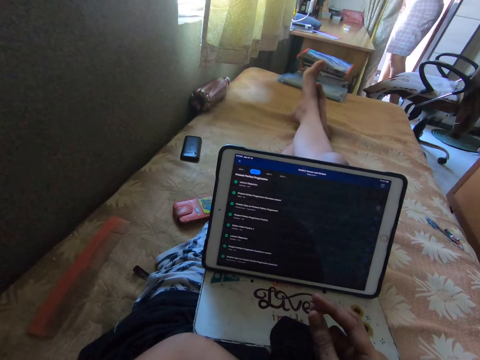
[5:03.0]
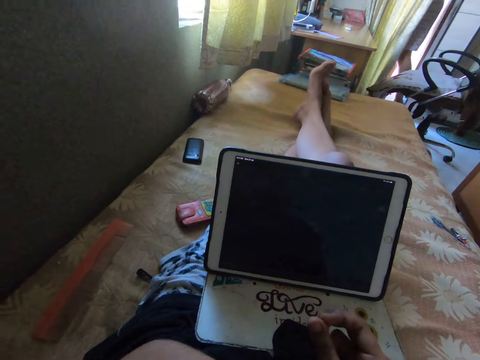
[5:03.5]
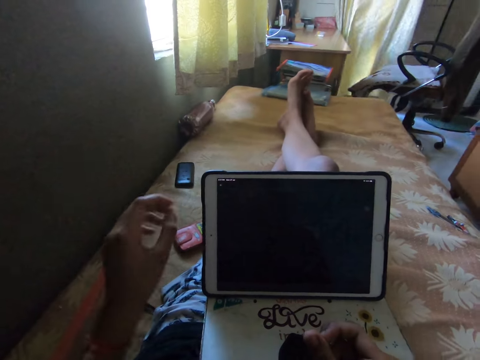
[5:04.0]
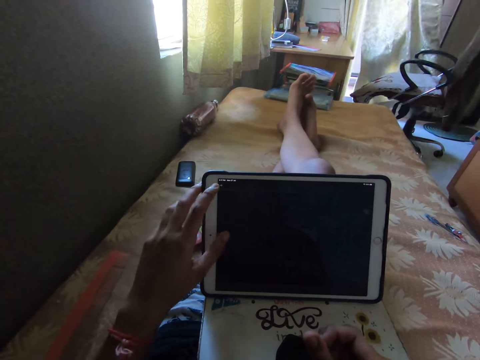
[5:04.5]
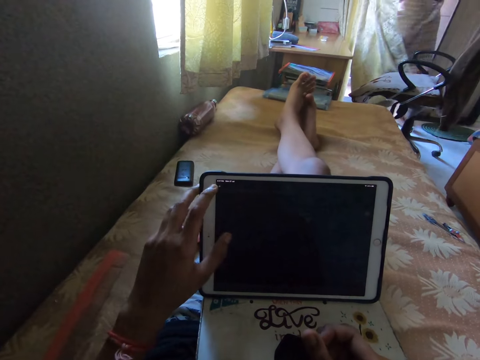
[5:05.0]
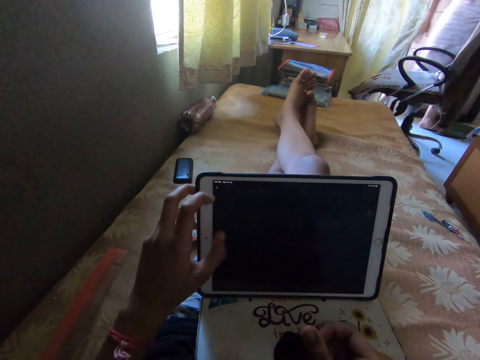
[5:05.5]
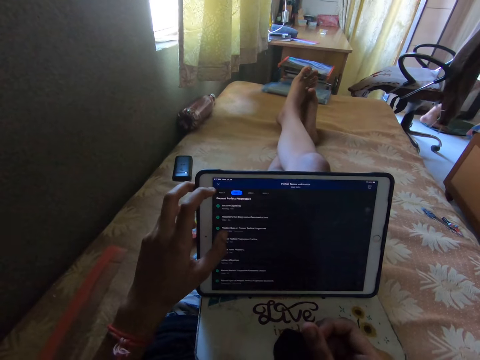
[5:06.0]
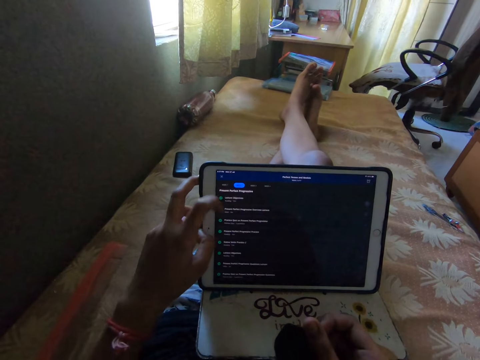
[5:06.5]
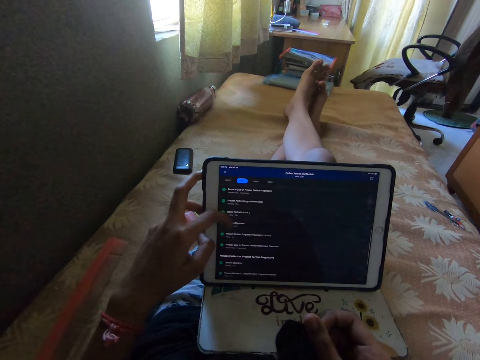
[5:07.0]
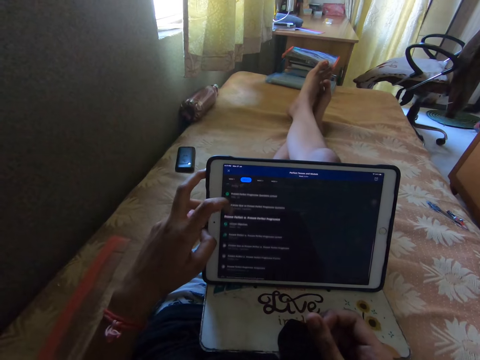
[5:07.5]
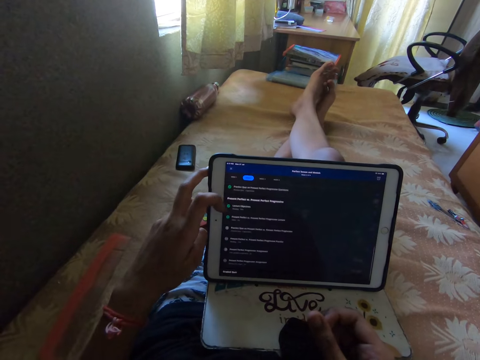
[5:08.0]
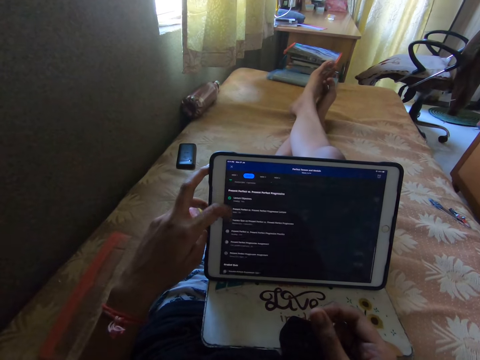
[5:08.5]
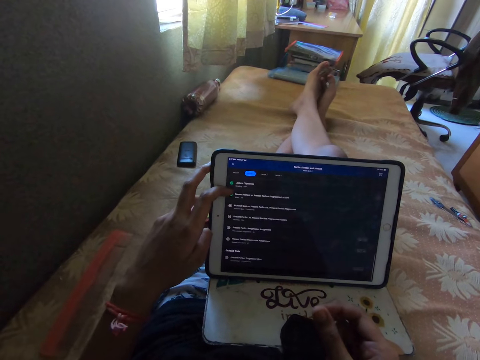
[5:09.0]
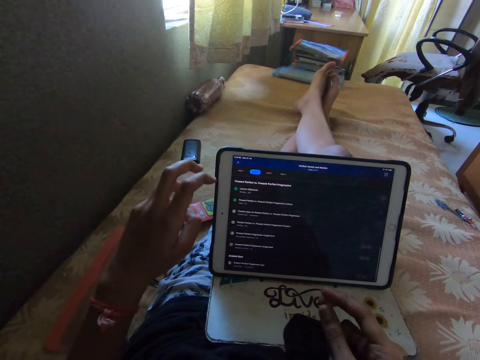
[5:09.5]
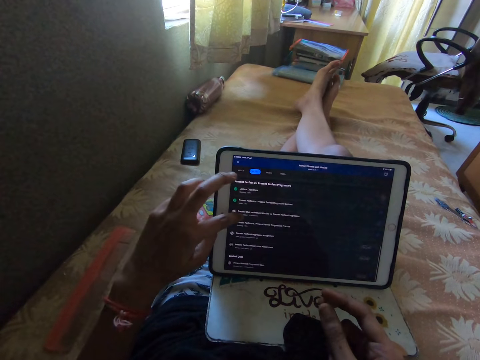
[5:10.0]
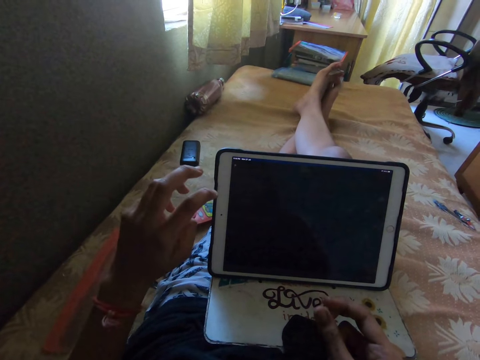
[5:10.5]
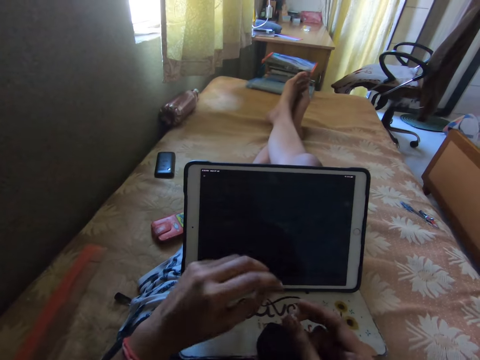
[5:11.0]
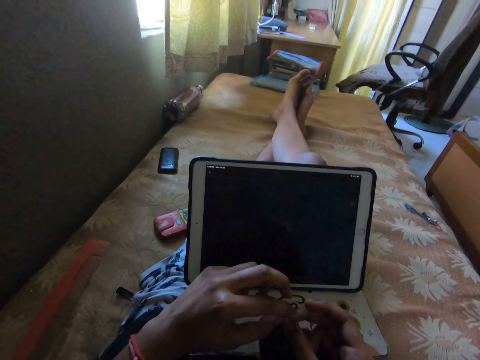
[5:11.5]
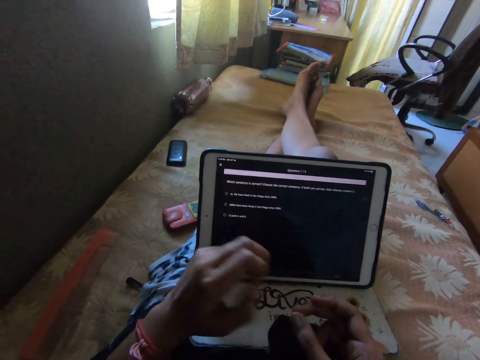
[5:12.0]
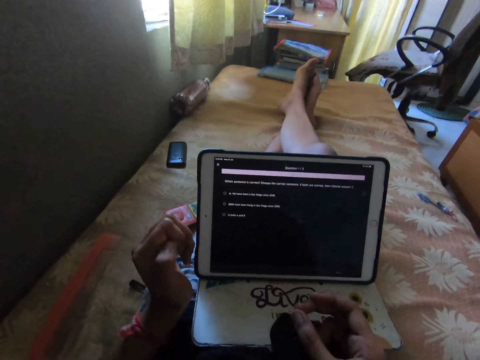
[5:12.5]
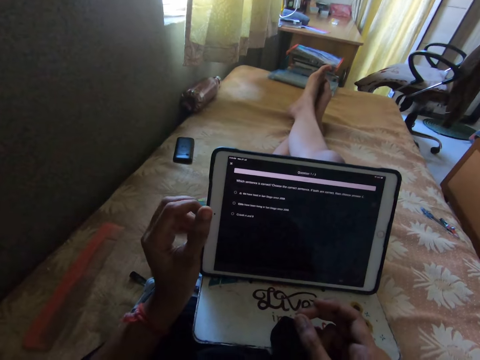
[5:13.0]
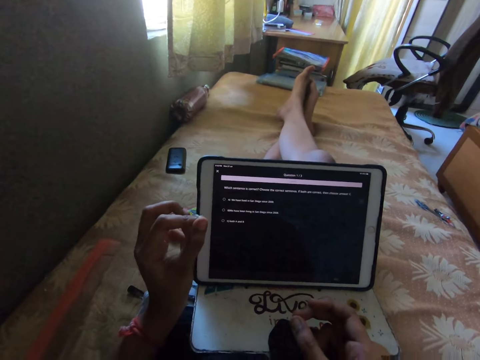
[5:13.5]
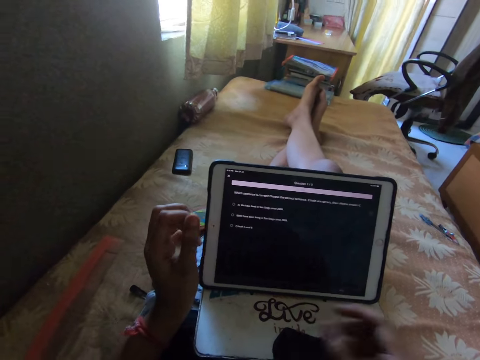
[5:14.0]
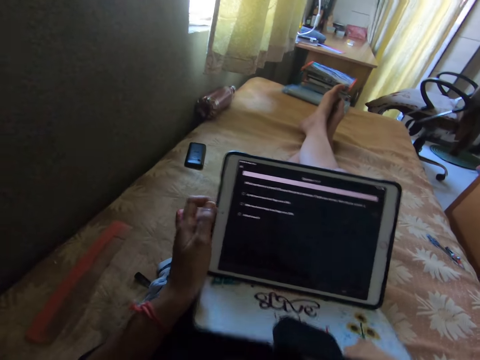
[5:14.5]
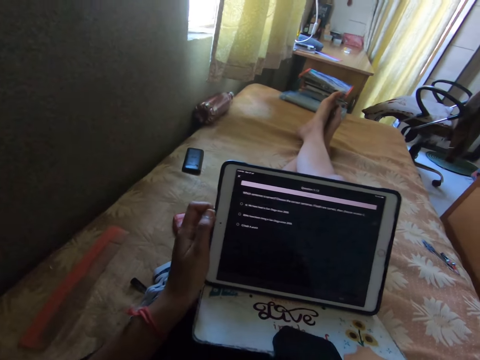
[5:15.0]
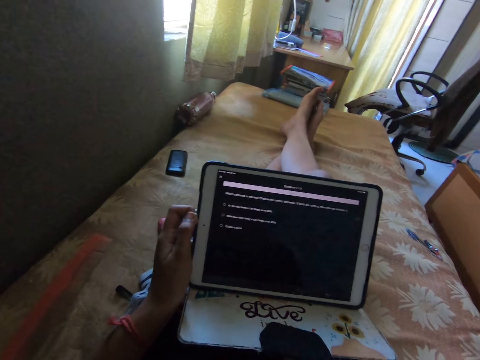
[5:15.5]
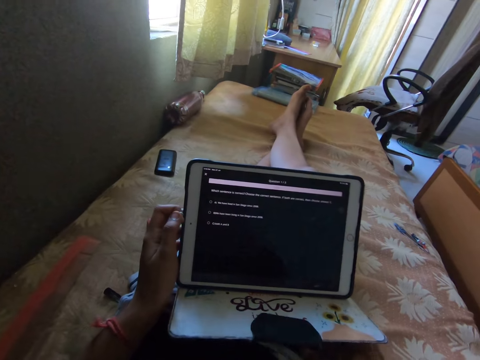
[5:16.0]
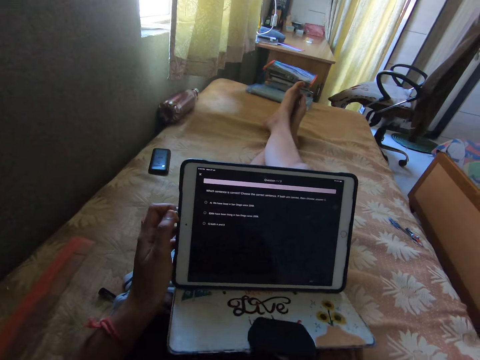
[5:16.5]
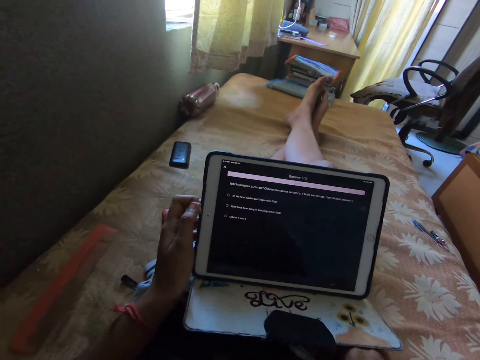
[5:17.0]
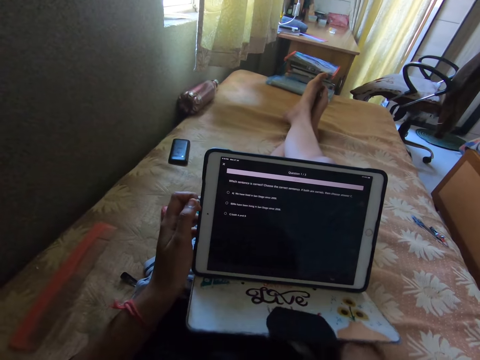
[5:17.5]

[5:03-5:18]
The camera wearer taps on the iPad and scrolls on the iPad. They move a hand, hold on the iPad, and adjust the iPad cover.

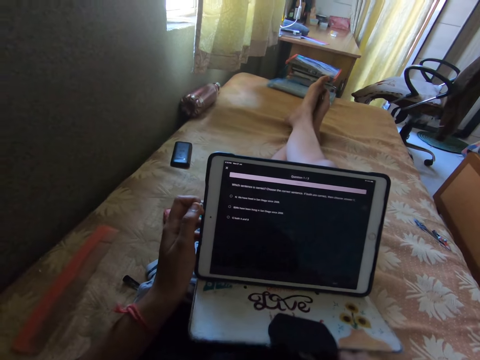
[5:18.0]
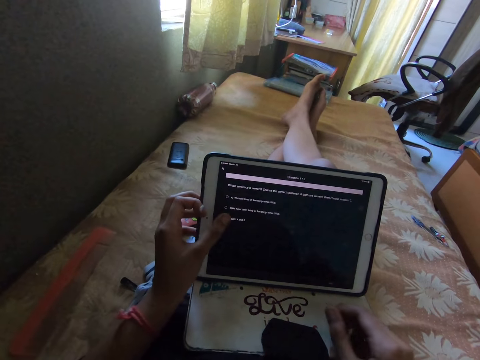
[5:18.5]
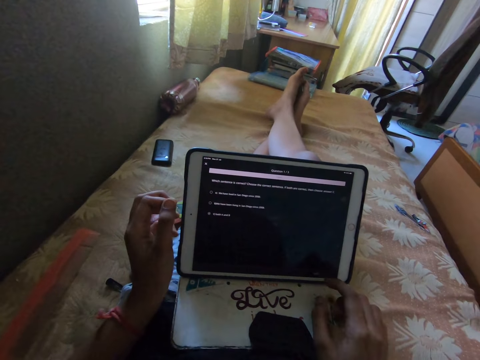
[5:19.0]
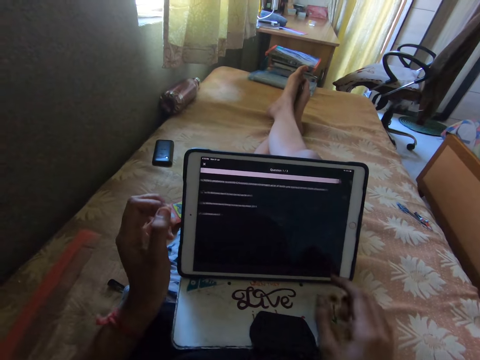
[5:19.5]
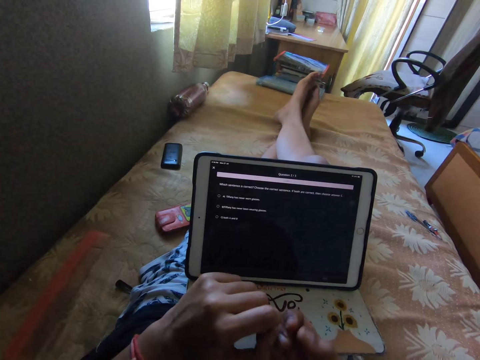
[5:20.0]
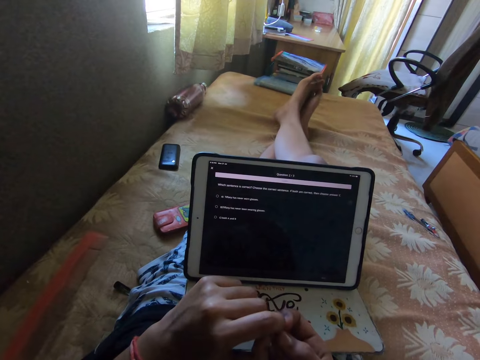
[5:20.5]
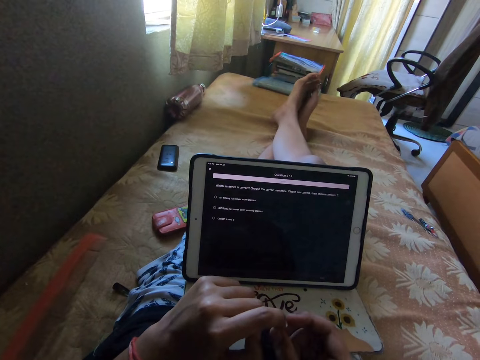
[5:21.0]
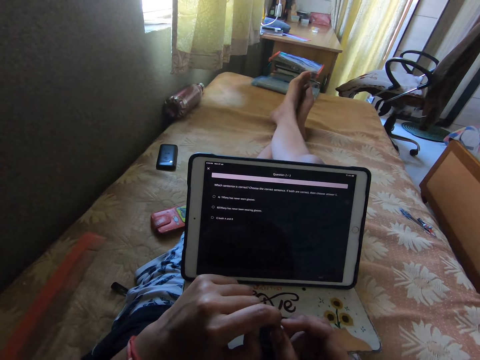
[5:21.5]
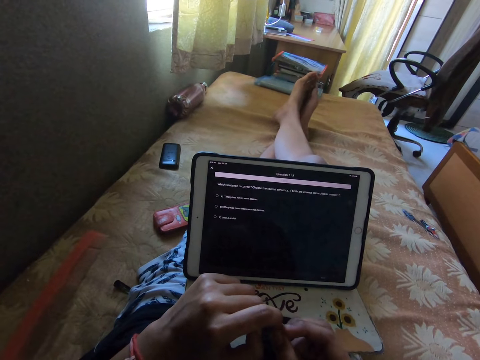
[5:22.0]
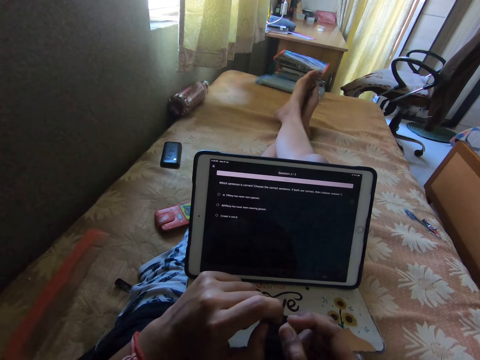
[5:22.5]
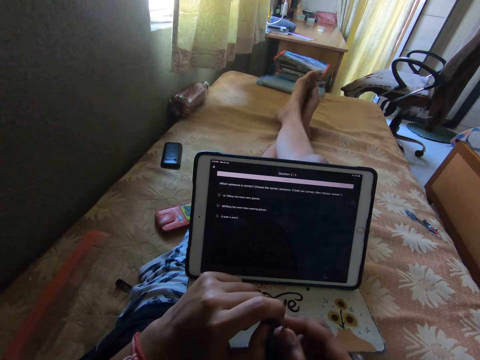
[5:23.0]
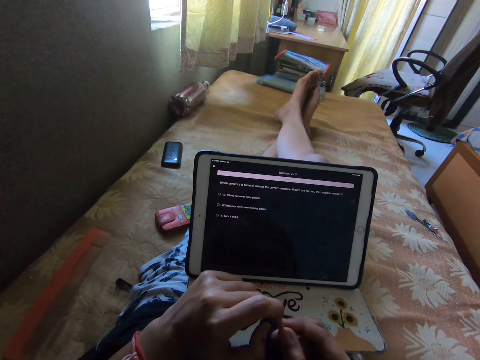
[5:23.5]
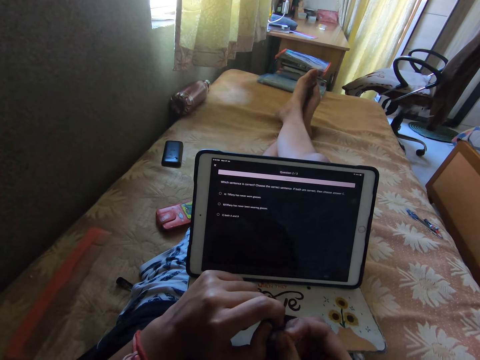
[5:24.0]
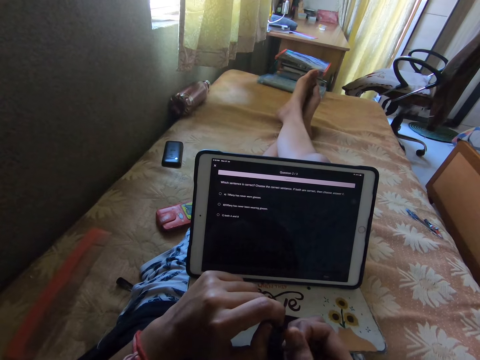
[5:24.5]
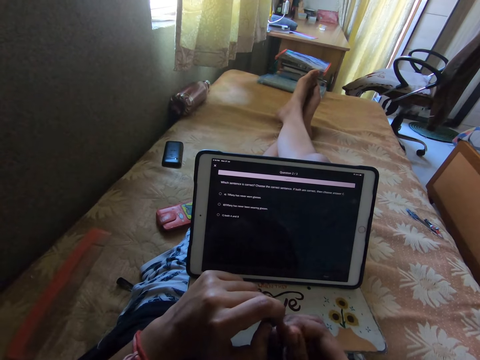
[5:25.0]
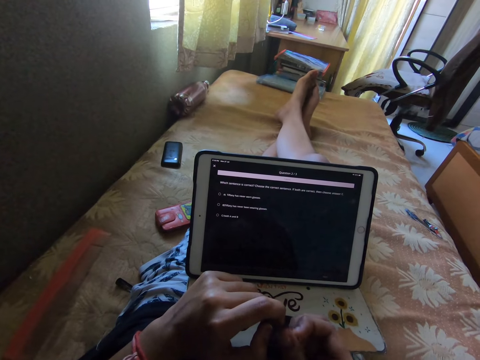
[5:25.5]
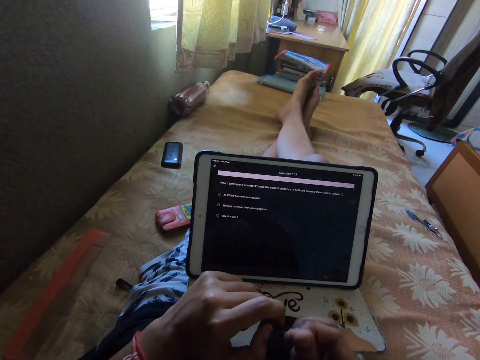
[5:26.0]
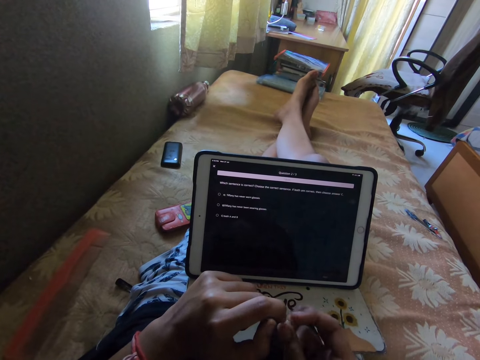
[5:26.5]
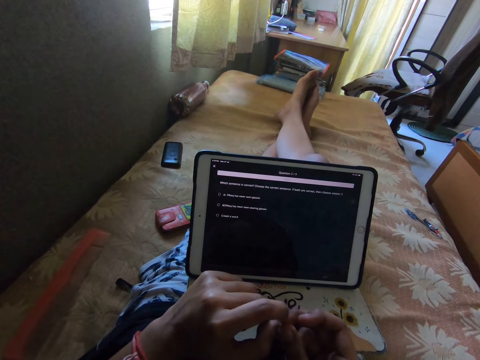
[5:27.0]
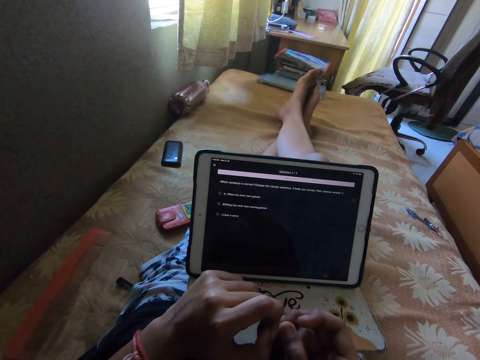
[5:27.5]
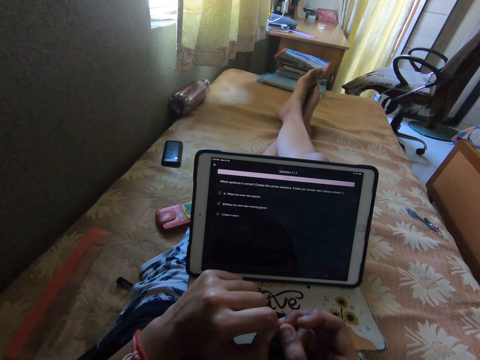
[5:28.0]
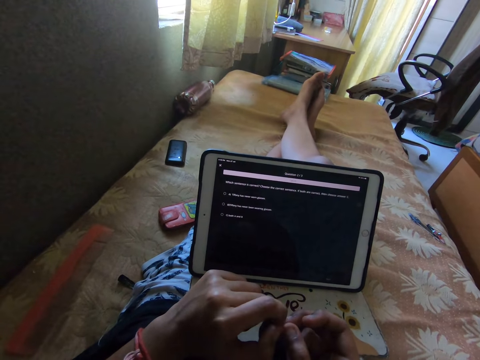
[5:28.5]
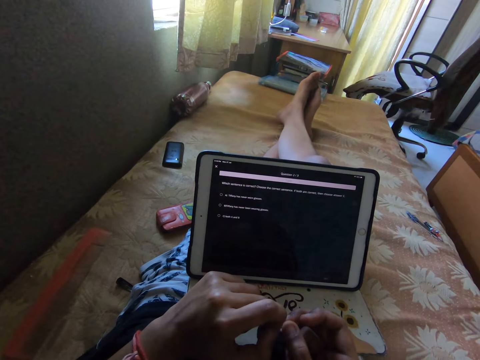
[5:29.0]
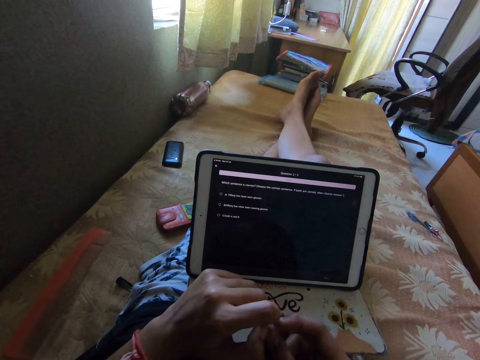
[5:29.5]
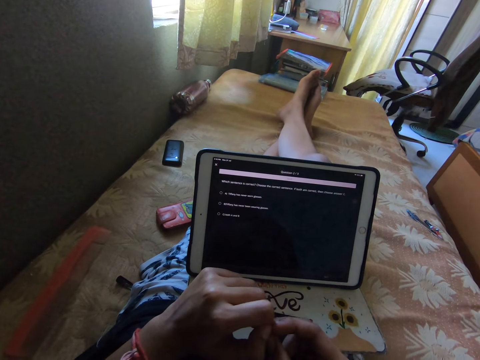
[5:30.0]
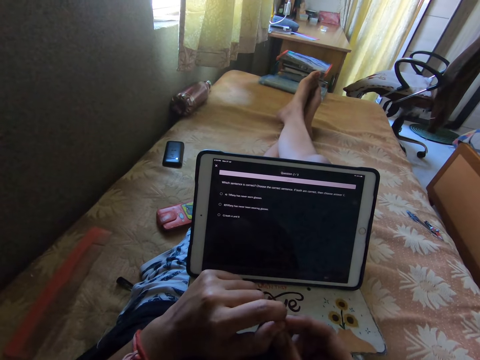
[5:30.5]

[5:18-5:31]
The camera wearer taps on the iPad, watches video, twists fingers, and reads.
